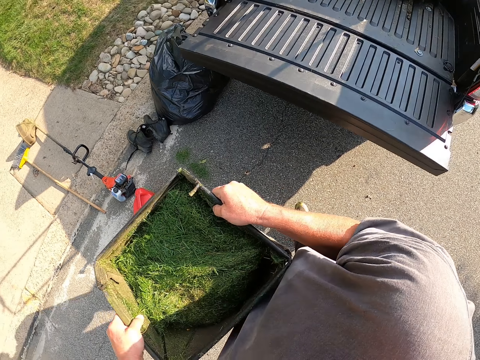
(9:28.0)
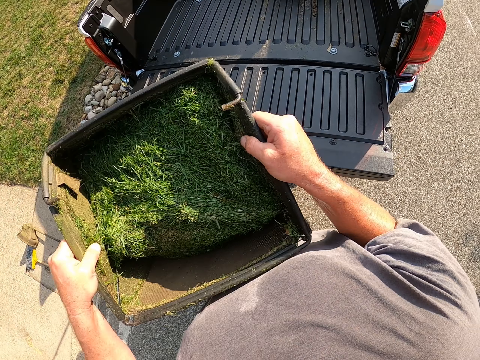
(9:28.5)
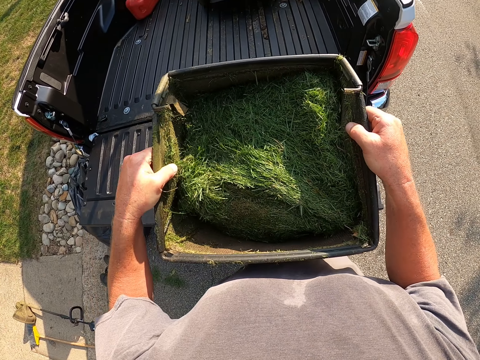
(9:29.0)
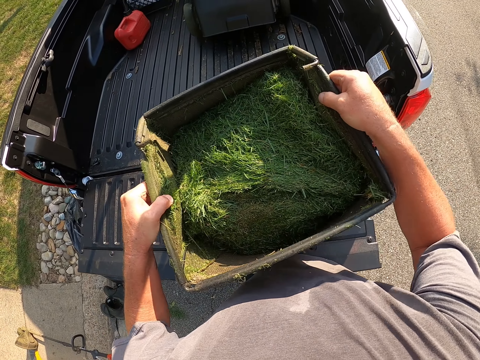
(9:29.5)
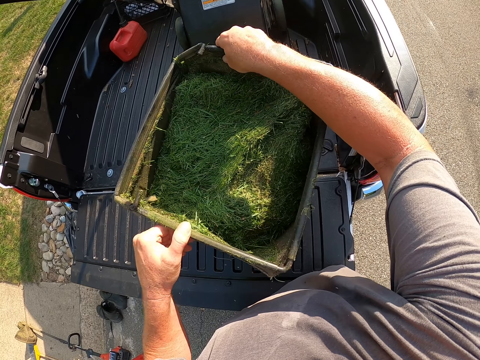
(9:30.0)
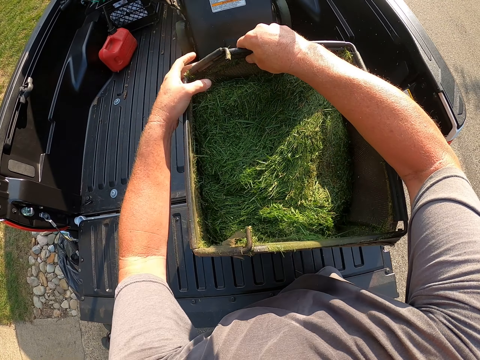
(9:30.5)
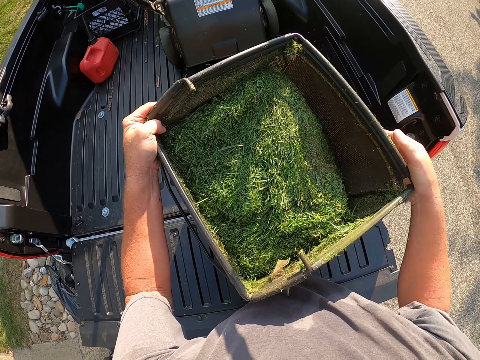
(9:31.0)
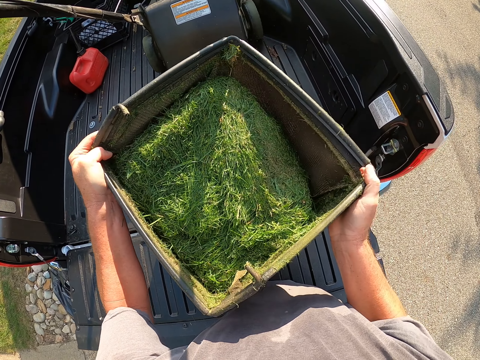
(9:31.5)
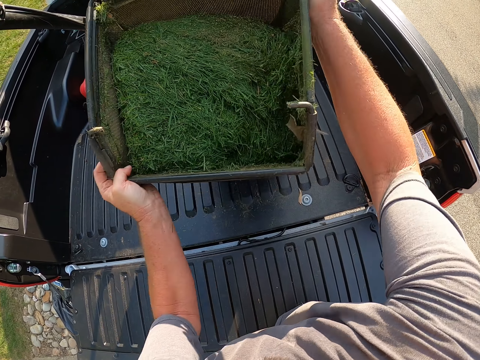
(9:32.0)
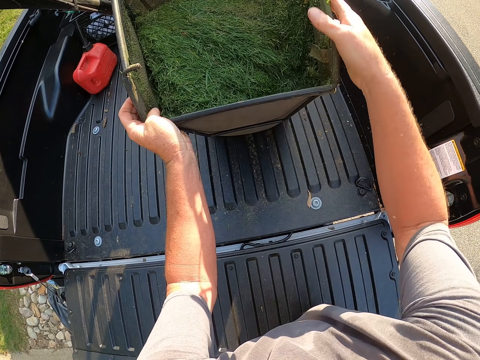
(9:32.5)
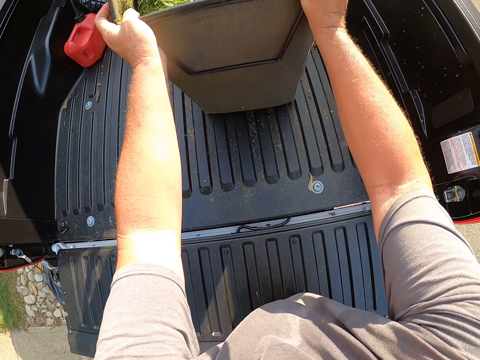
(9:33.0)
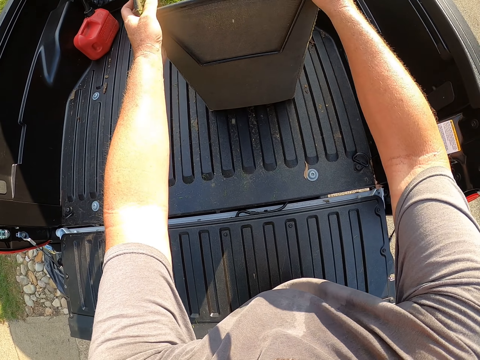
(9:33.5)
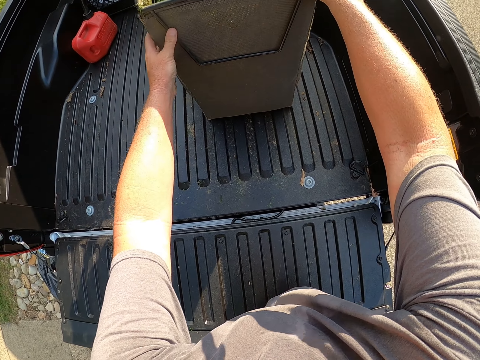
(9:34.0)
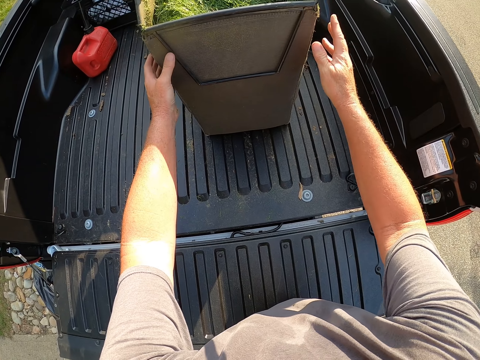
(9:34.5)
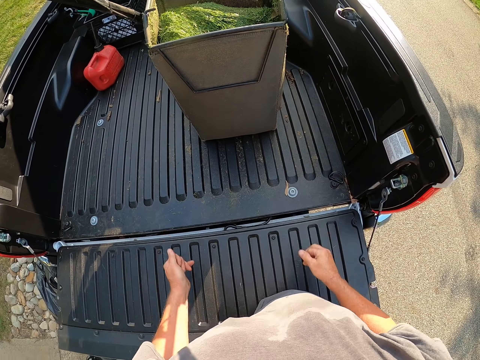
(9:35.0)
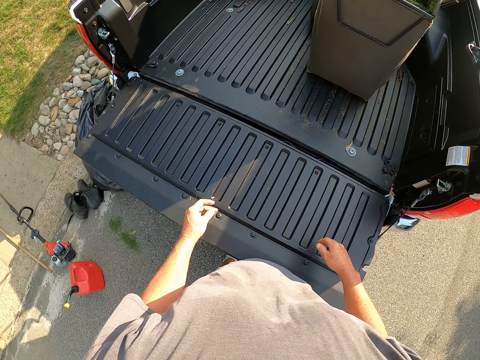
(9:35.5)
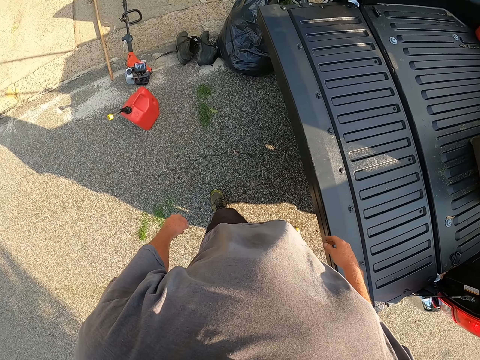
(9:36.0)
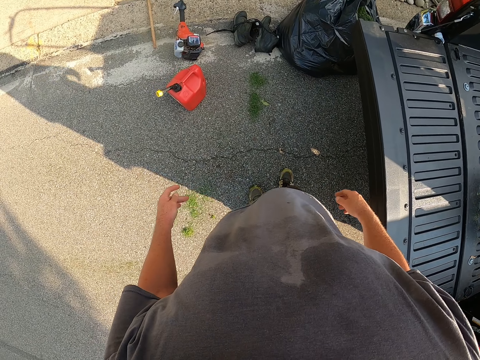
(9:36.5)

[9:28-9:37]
The camera wearer carries the container. They put the container in the vehicle. They walk on the ground.

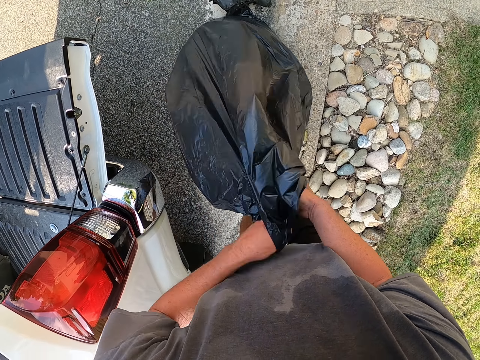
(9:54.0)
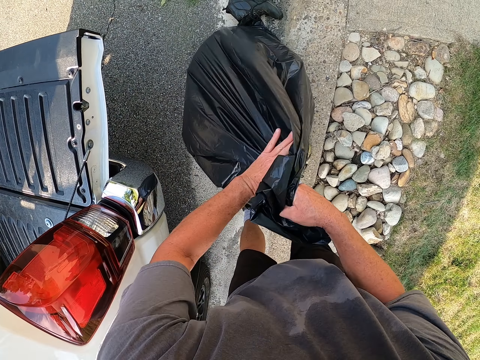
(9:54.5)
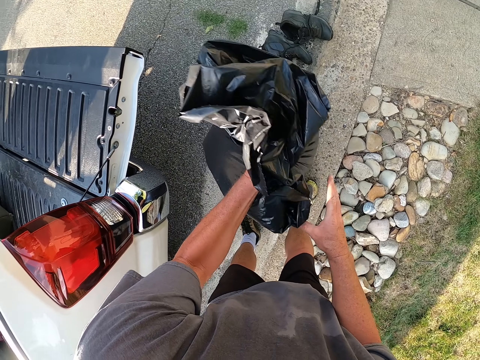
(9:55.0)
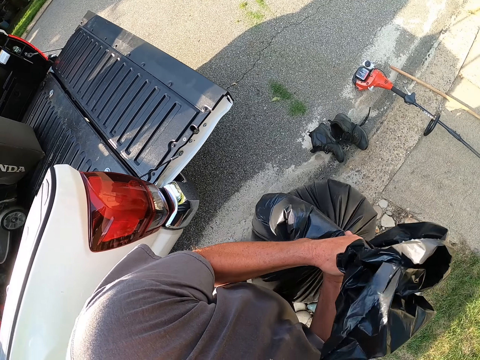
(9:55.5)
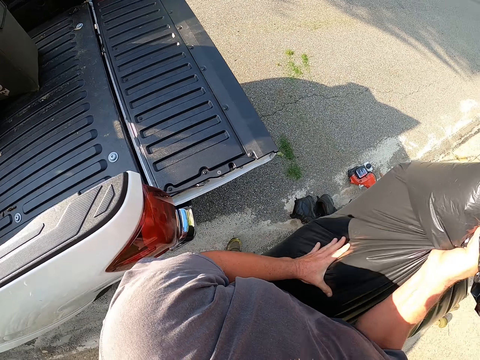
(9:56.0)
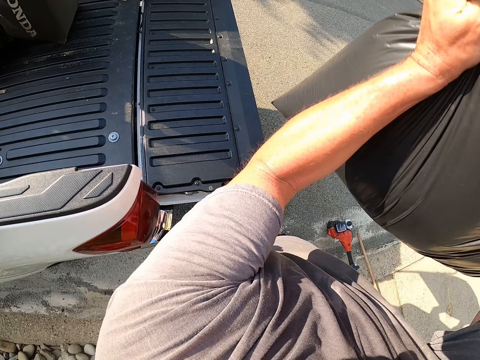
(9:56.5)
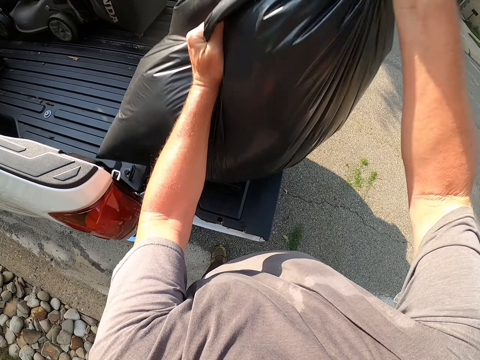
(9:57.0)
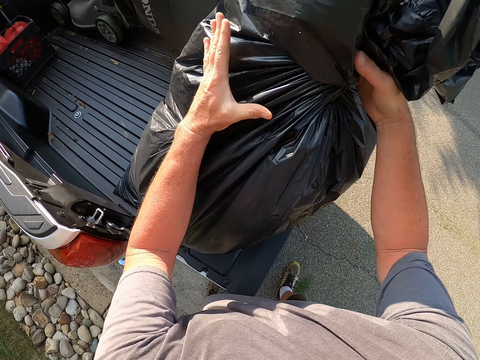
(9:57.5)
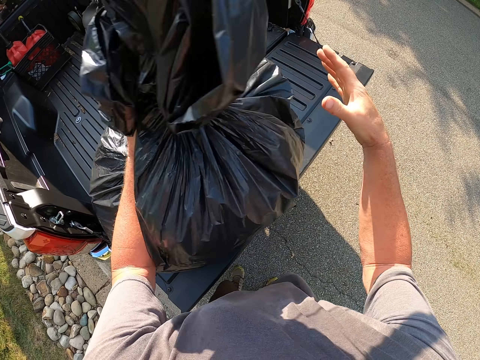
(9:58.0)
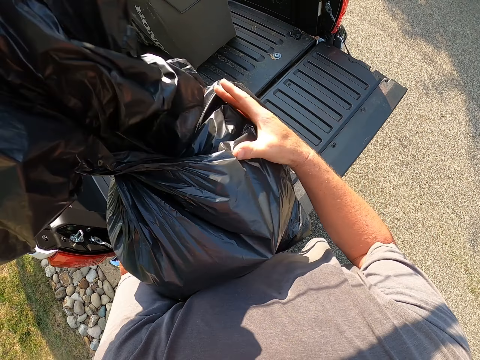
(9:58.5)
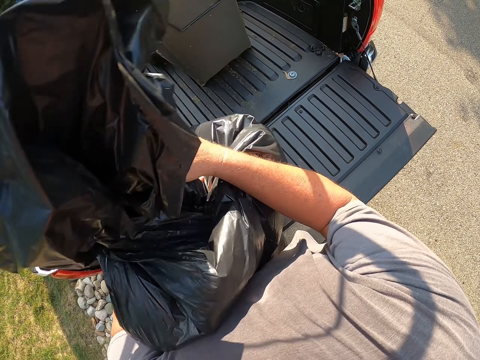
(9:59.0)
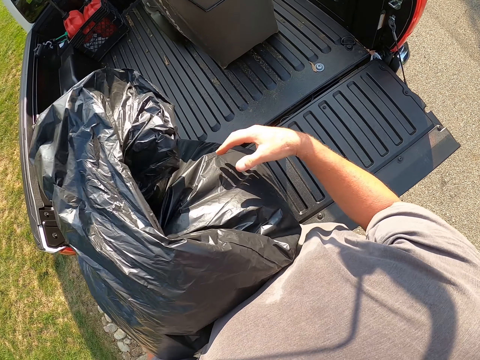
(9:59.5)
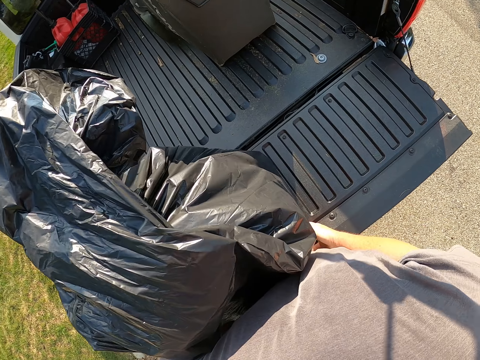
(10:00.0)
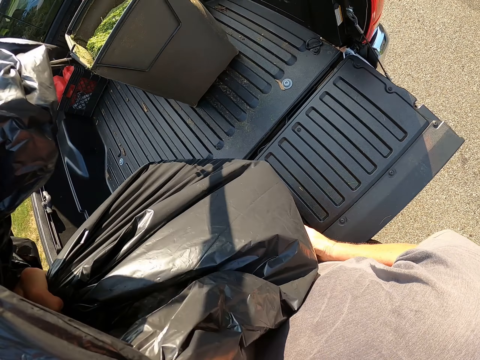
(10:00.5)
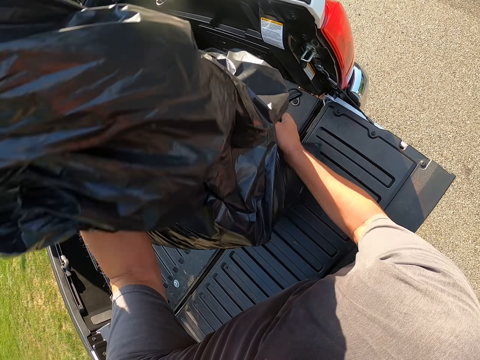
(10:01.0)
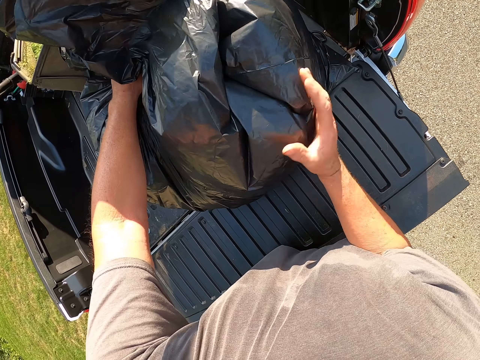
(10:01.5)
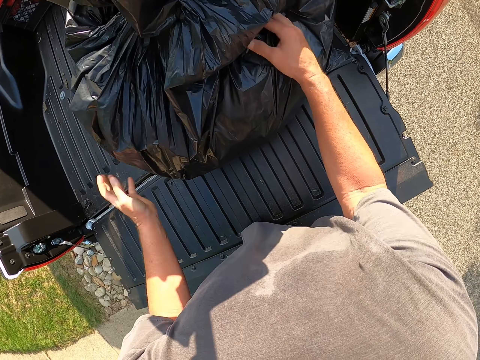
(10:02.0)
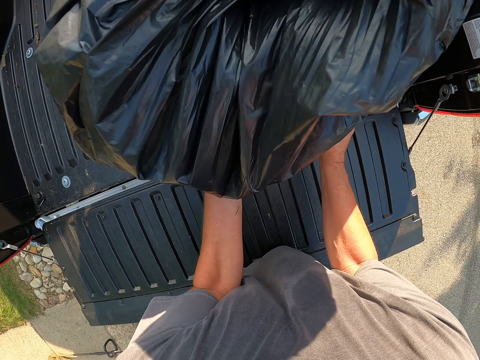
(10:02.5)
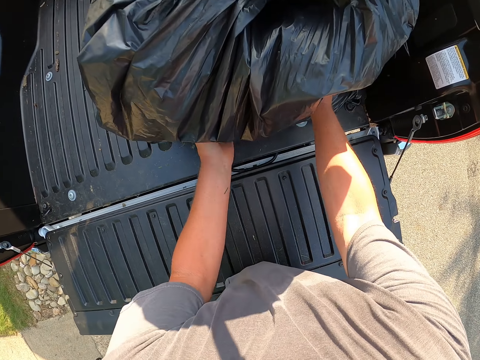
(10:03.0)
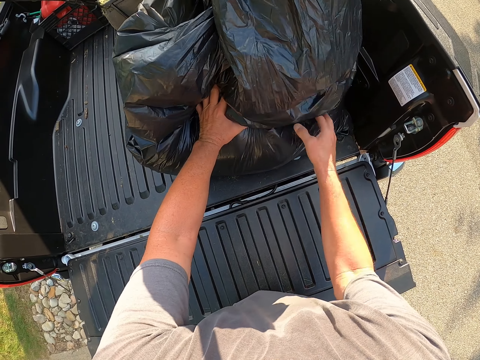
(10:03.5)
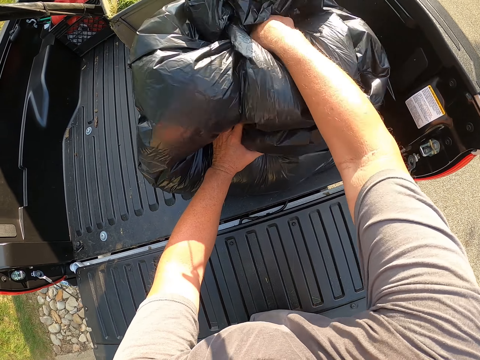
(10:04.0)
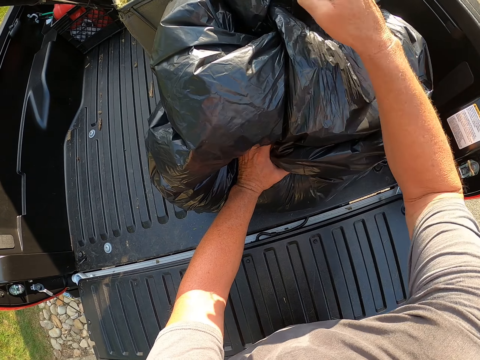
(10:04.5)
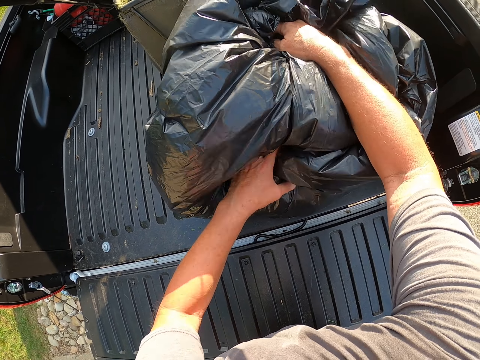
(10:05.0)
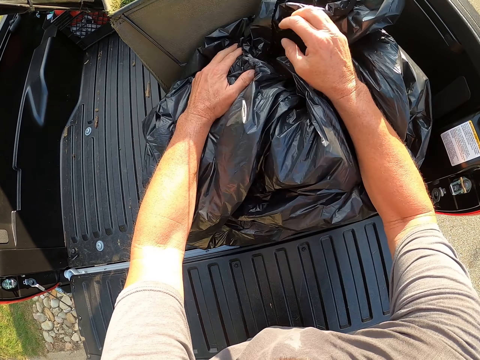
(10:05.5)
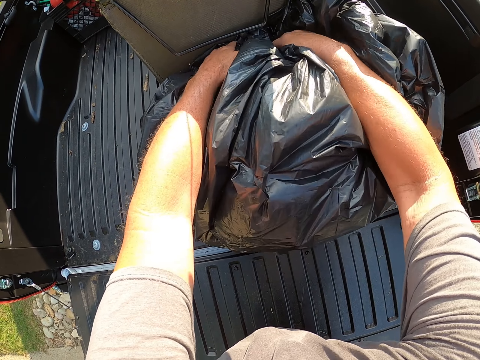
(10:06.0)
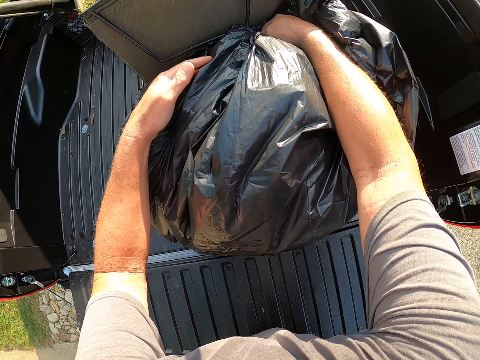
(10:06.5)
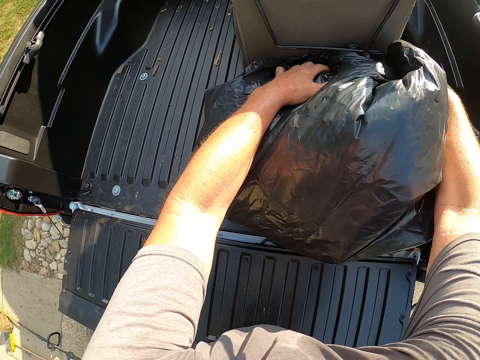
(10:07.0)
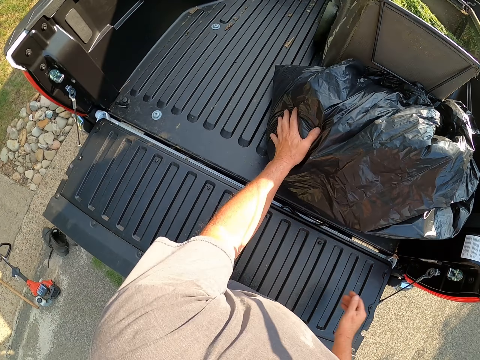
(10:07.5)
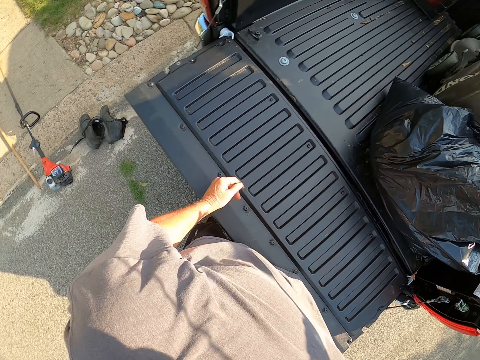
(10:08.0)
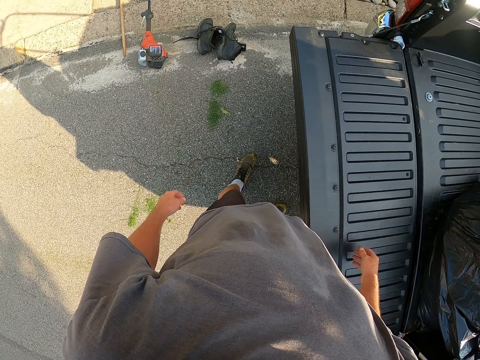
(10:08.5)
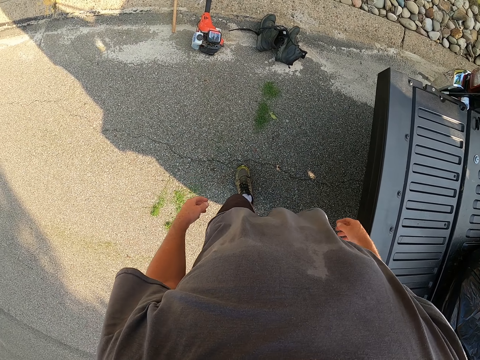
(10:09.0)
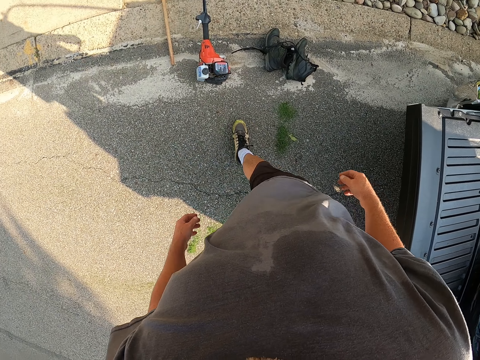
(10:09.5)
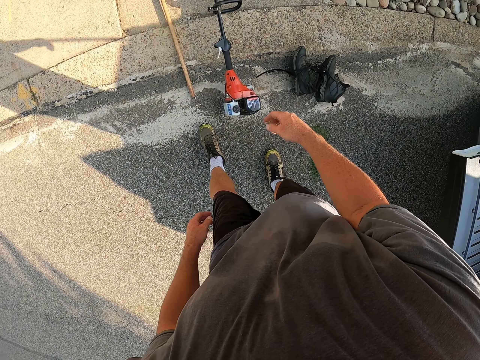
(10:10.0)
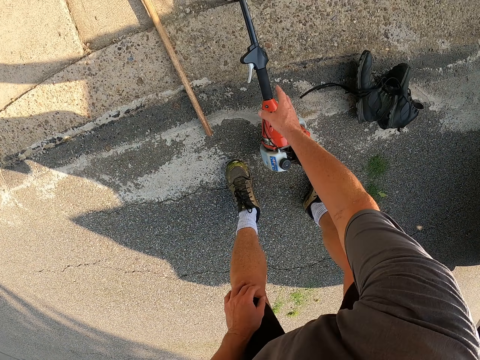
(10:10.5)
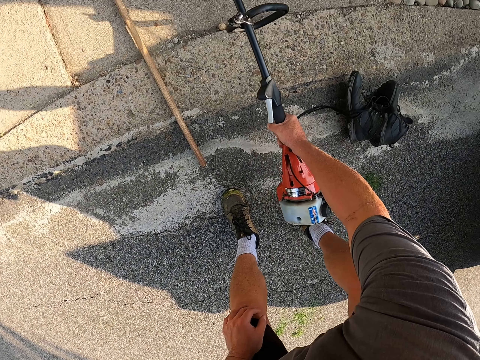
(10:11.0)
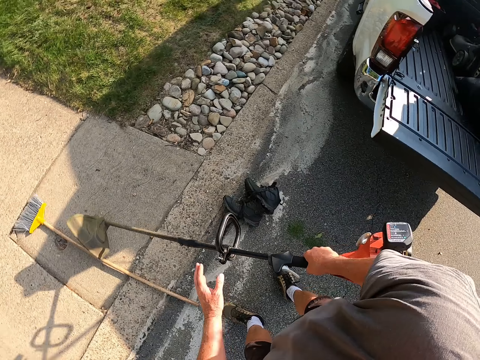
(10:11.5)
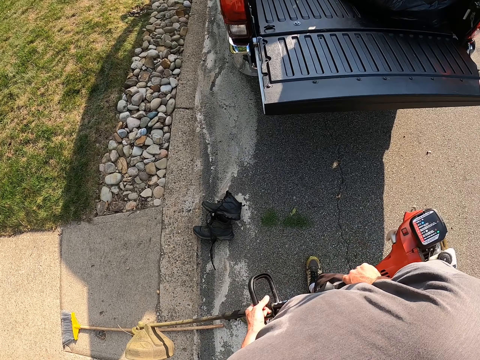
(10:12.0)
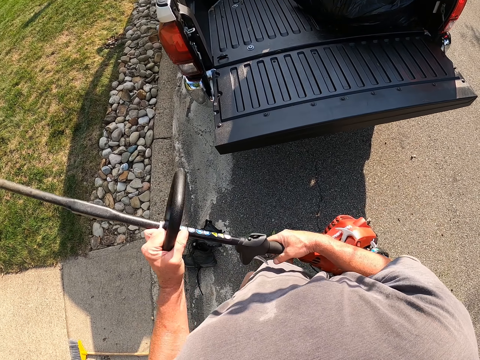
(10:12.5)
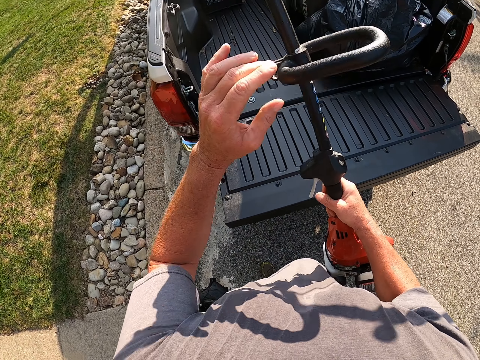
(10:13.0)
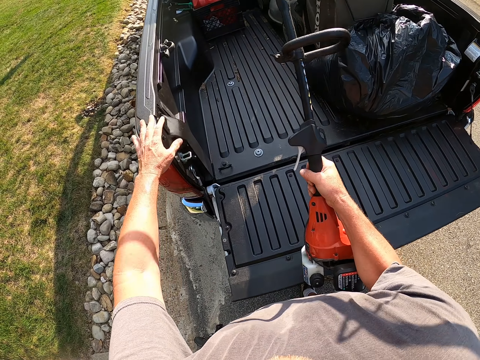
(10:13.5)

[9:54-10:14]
The camera wearer holds the plastic bag or polythene bag. They put the plastic bag in the vehicle. They hold the plastic bag. They lift up the polythene bag of grass. They put the plastic bag in the vehicle. They compress the polythene bag. They push the plastic bag. They fix the plastic bag. They walk to the grass cutter. They bend down. They pick up the grass cutter. They hold the grass cutter.
